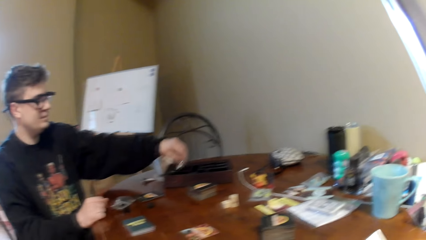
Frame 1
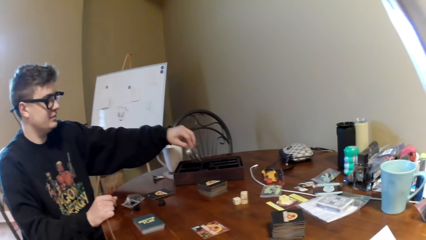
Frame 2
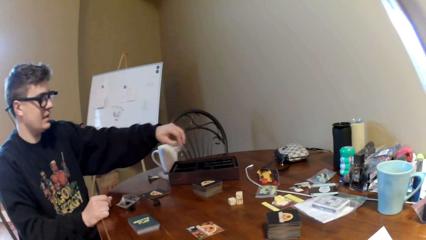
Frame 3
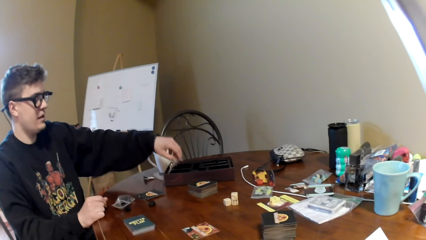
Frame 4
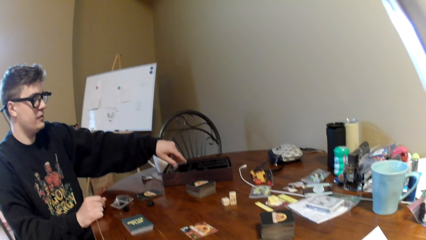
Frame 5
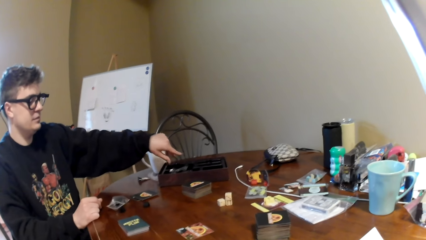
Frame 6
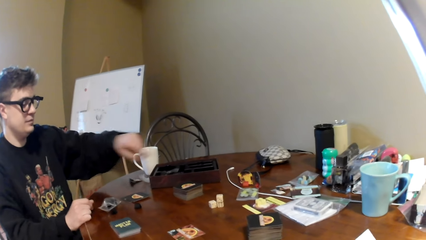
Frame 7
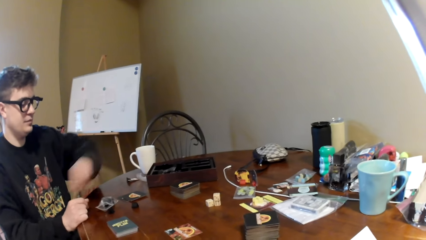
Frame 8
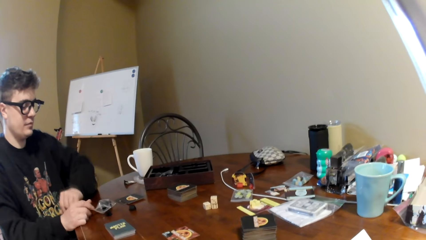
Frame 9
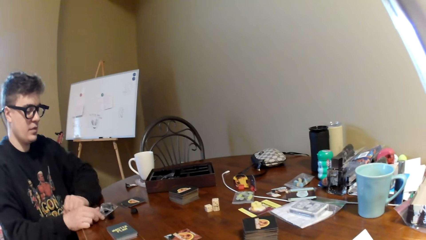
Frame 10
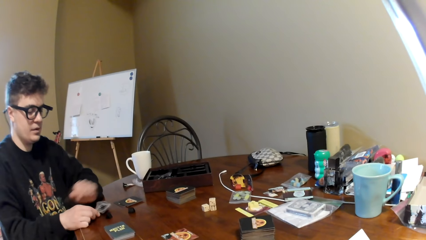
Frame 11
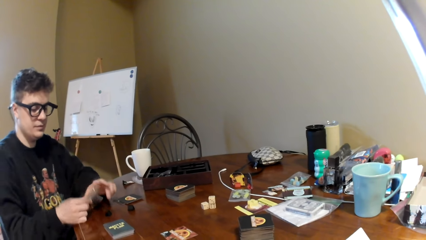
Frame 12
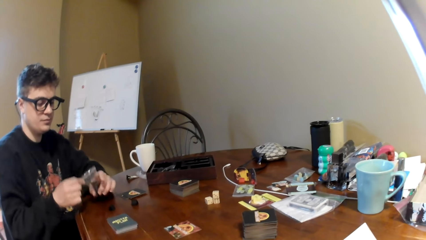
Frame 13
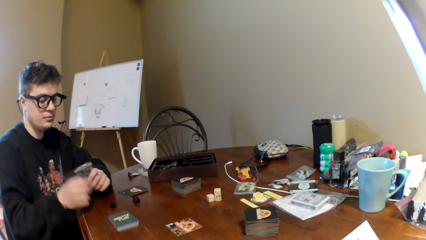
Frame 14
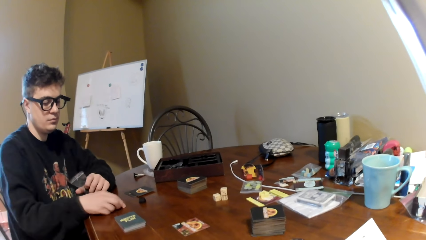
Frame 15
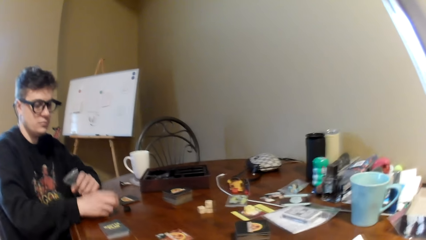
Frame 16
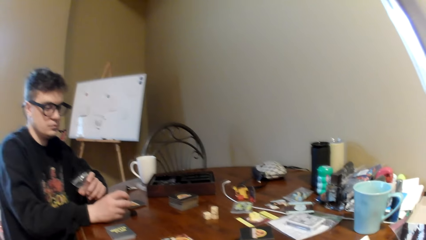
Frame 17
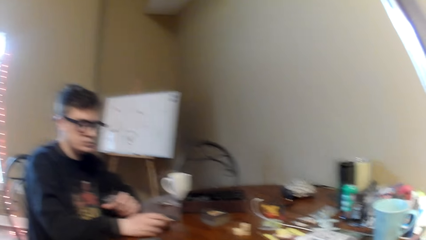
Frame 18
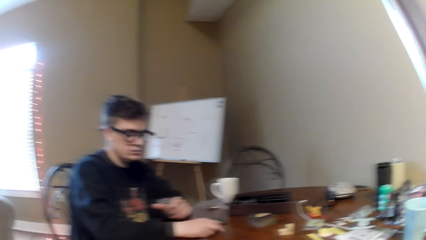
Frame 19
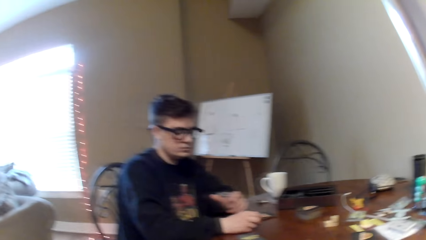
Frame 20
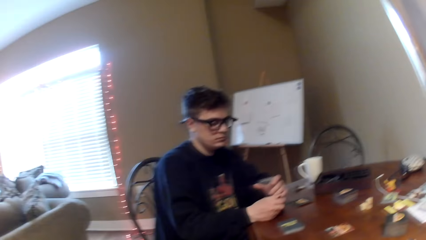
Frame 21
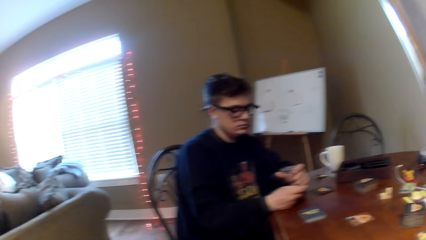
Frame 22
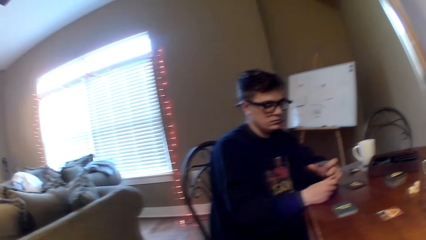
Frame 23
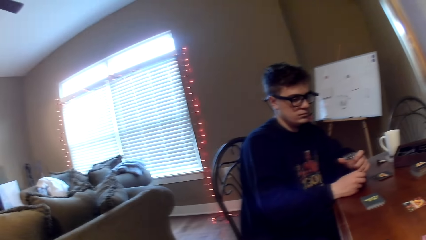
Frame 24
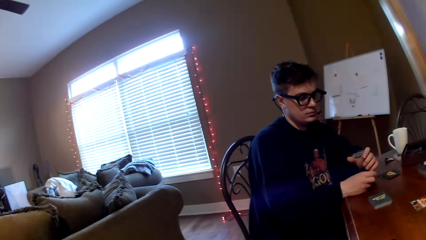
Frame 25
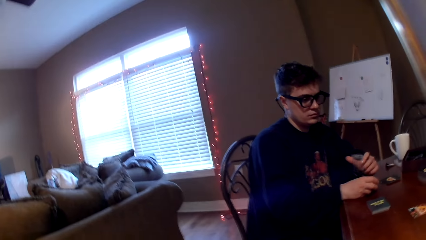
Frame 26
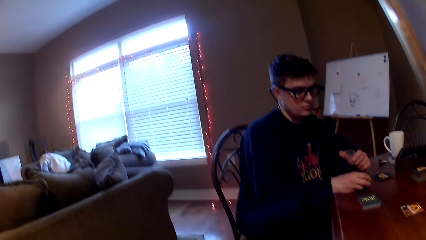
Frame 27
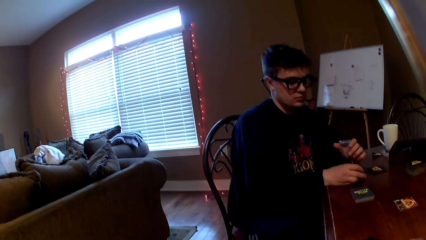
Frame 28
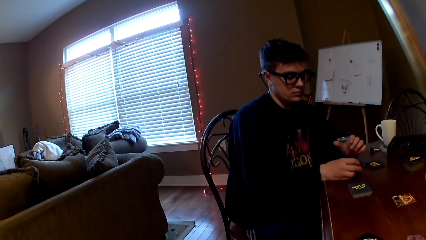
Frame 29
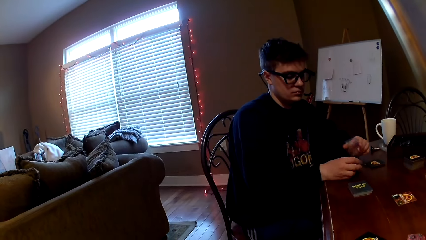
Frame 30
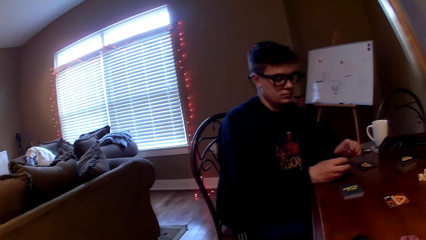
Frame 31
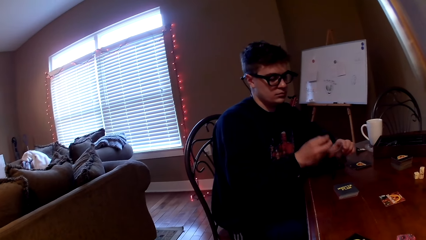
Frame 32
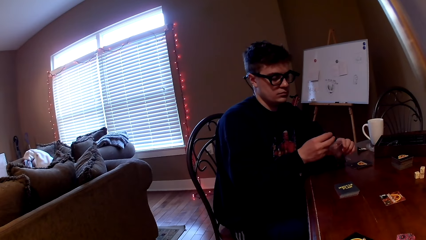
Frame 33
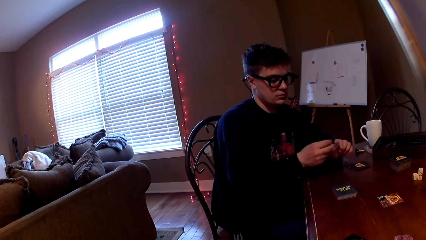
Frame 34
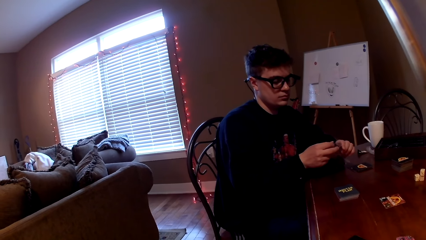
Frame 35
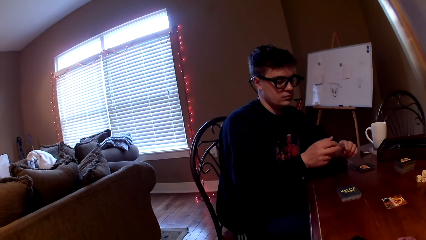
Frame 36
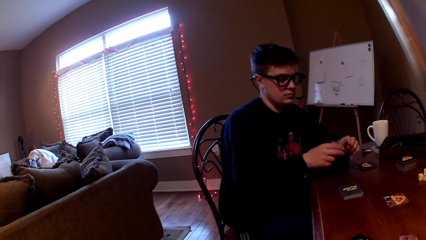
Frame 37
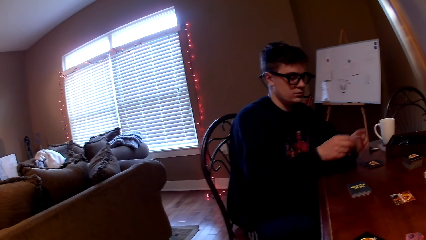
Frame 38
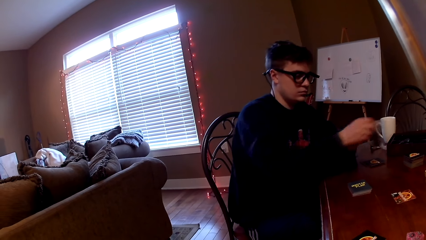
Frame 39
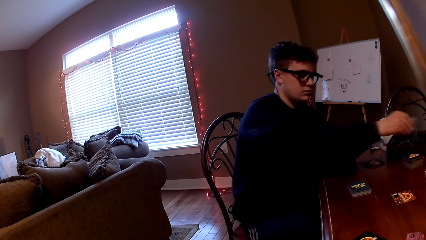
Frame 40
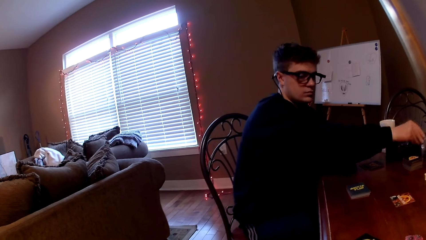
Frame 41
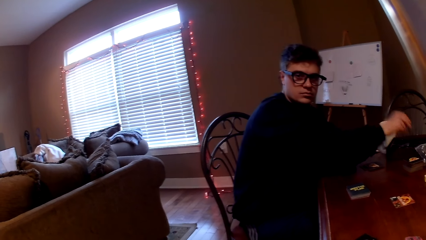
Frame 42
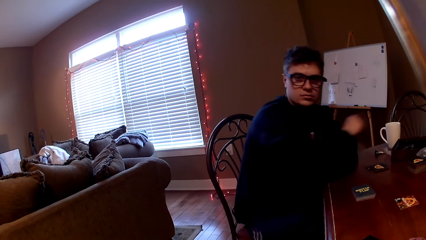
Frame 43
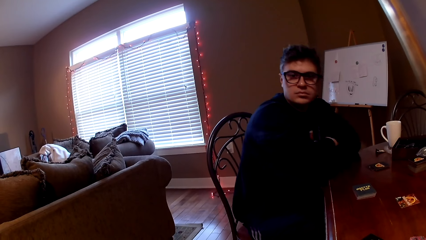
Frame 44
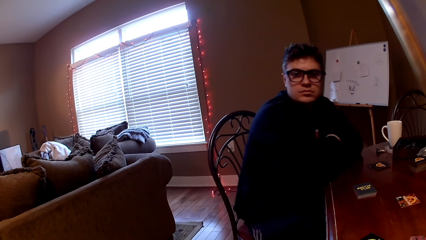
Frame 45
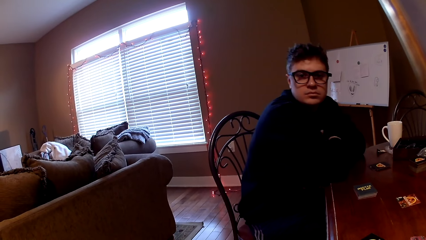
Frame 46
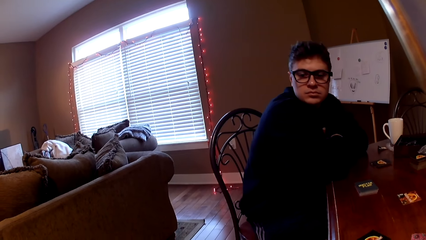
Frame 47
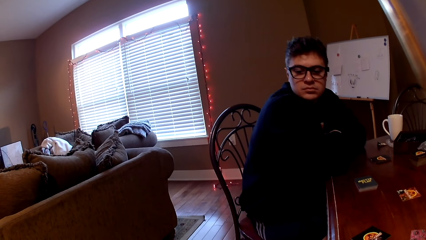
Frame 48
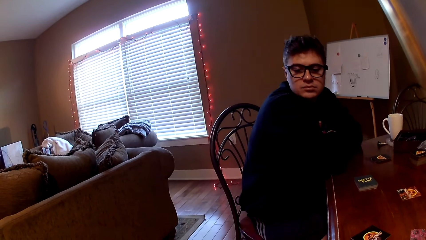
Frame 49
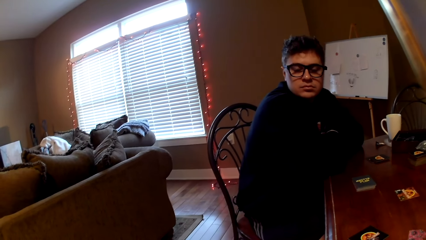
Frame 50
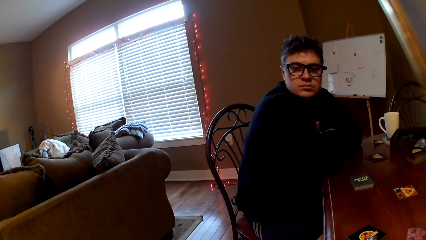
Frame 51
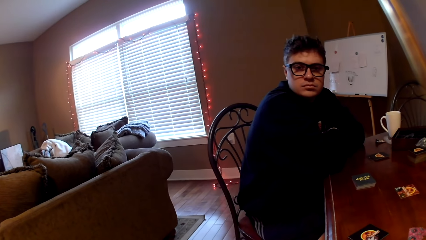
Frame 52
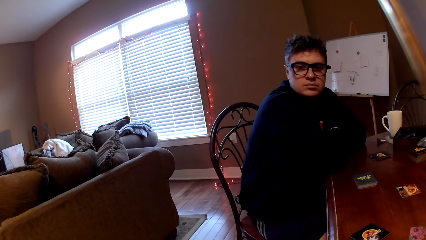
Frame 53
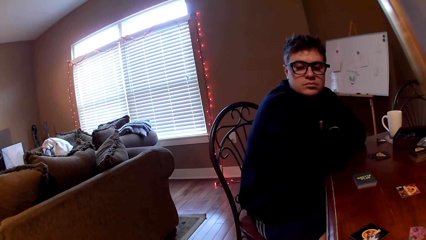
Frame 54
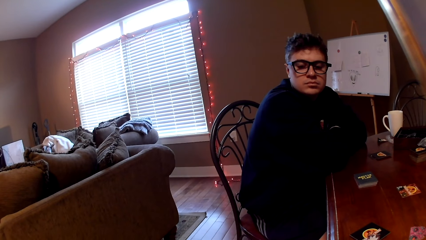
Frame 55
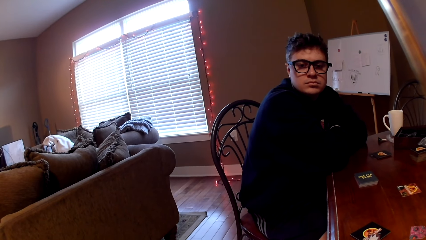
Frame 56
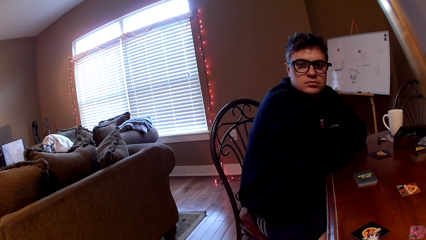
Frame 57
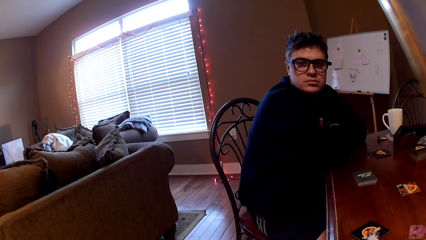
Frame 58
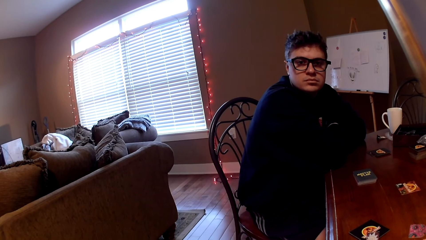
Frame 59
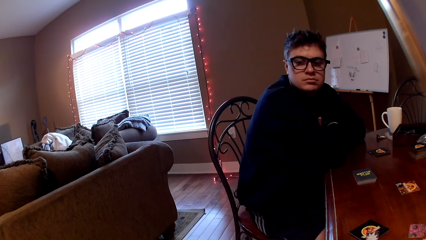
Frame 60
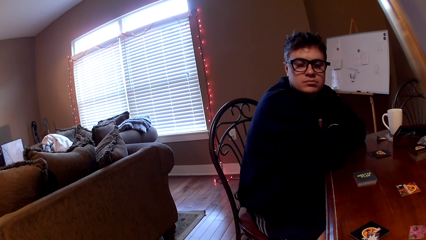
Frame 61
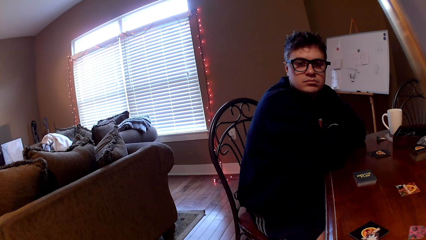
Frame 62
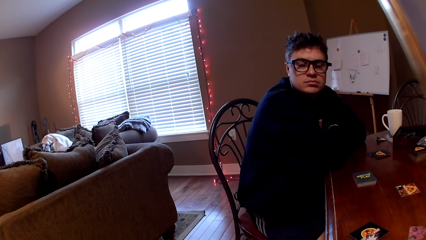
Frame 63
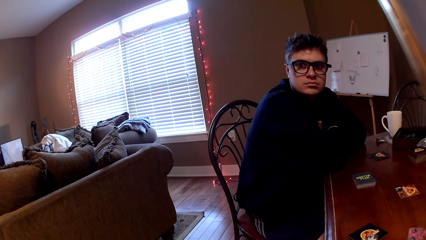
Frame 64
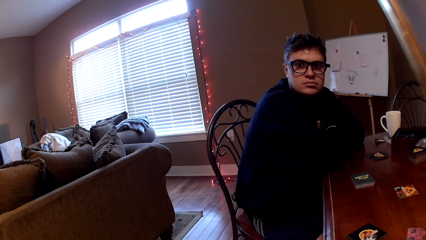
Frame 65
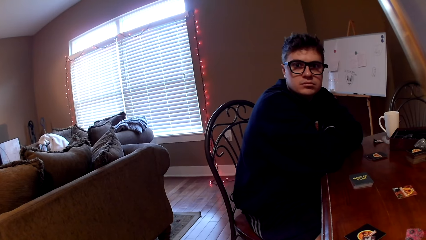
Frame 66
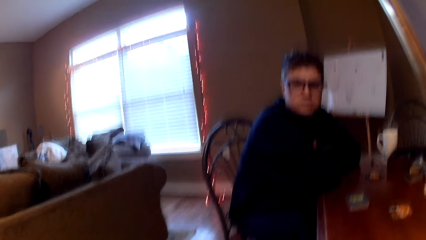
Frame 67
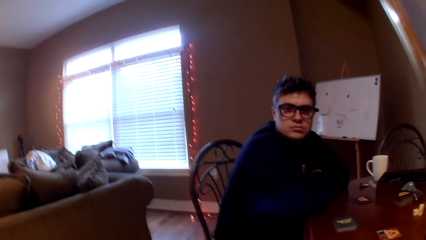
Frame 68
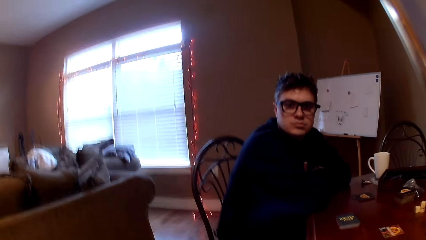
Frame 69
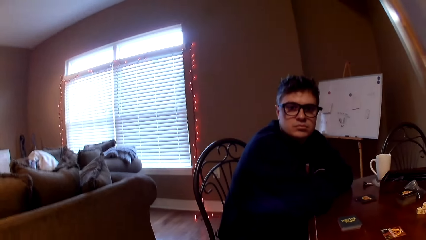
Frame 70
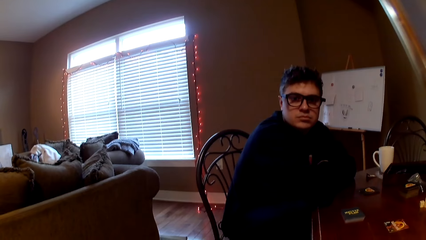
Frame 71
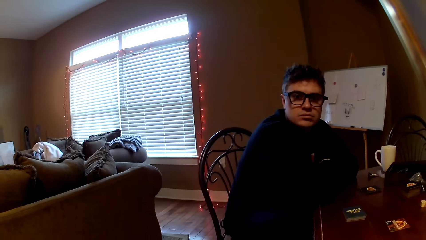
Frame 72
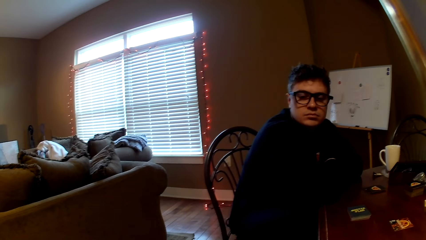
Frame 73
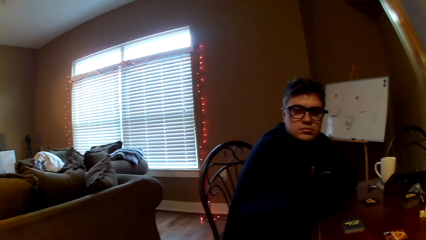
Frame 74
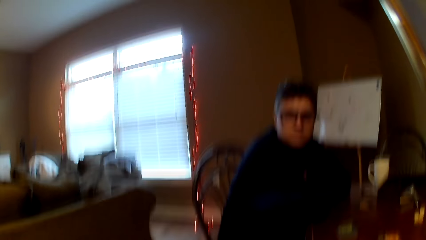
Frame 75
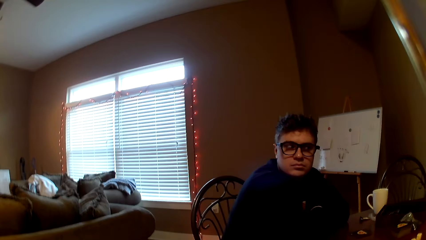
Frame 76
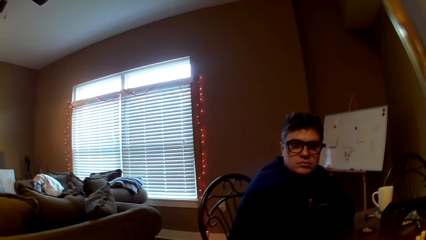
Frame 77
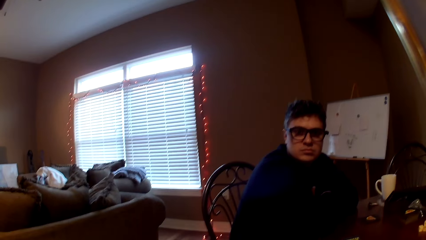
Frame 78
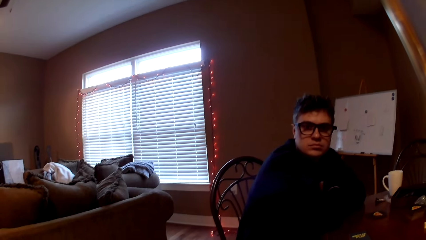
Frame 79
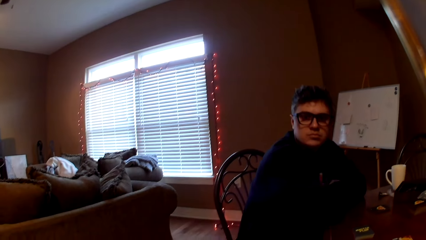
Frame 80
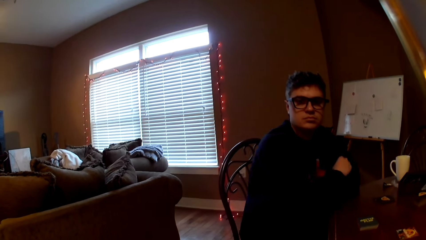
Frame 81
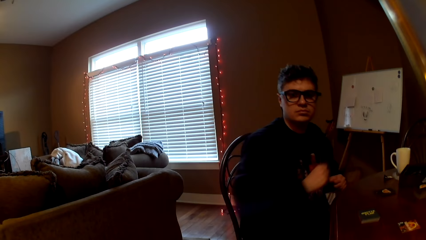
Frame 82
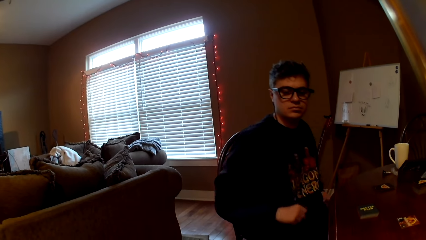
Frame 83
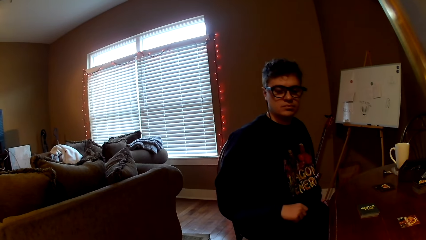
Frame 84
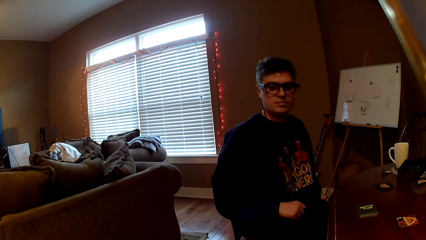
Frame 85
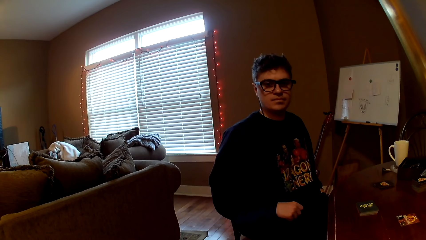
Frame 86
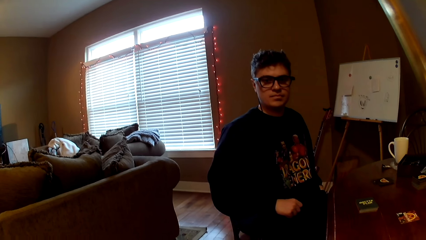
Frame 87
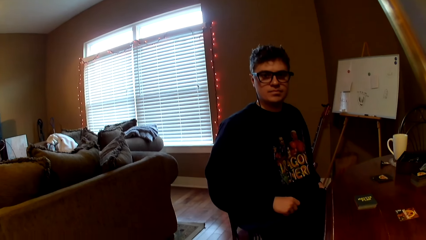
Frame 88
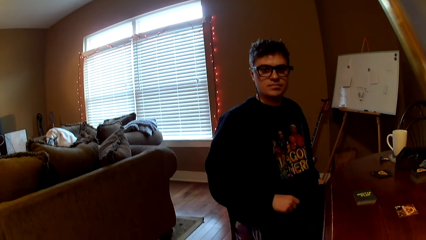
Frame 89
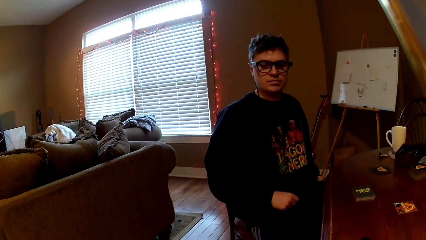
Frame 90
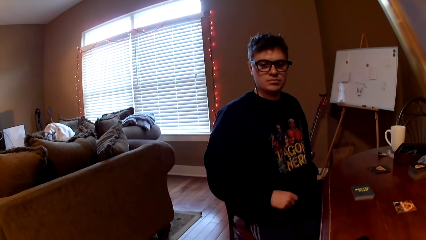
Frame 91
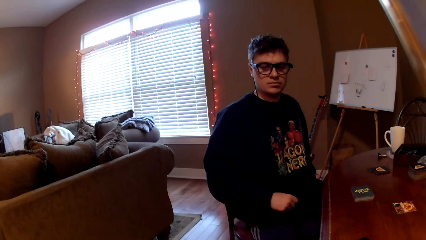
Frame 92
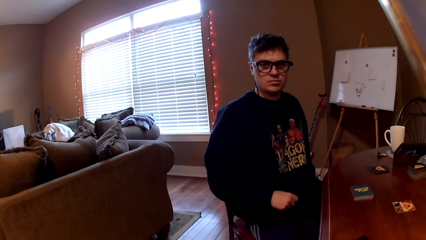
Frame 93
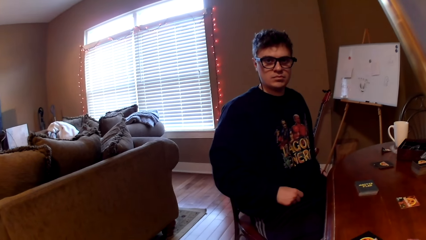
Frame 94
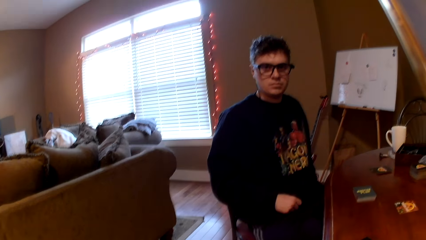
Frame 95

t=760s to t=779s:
A man picks up the plastic paper, puts down the plastic paper, moves the left hand, picks up the plastic paper, and picks up the pieces on the table. The camera wearer looks around. The man puts the pieces in the plastic packet and drops the paper on the table. The camera wearer looks around. The man pulls back both hands and puts his hand in the pocket. The camera wearer looks around.
